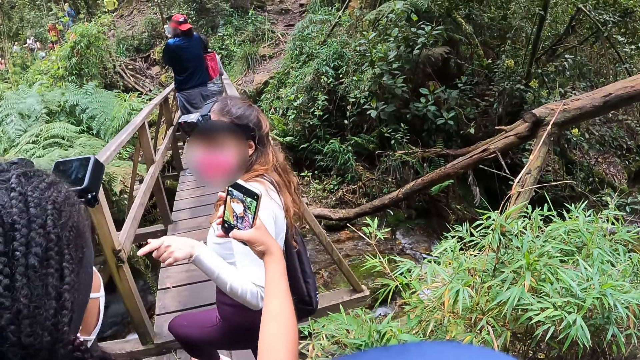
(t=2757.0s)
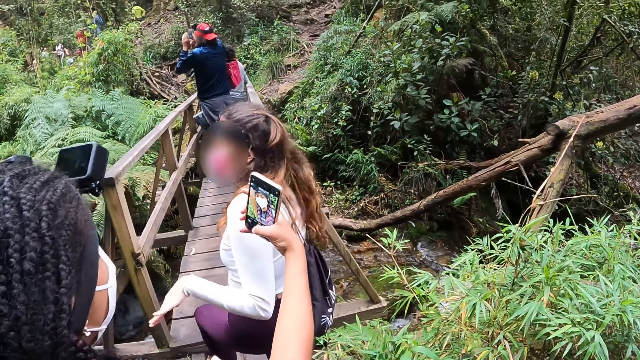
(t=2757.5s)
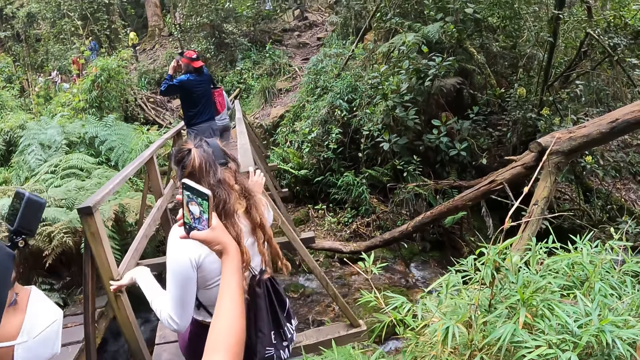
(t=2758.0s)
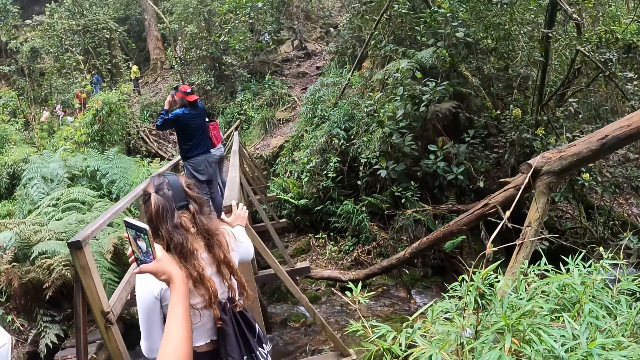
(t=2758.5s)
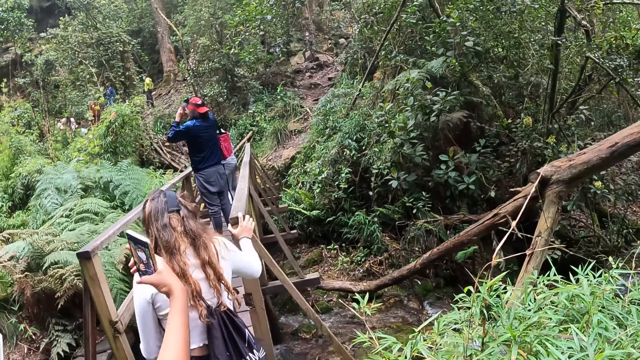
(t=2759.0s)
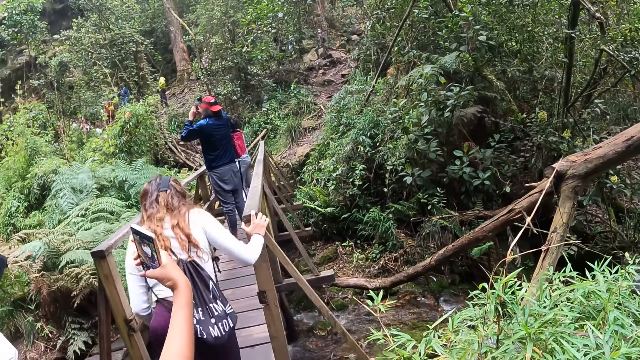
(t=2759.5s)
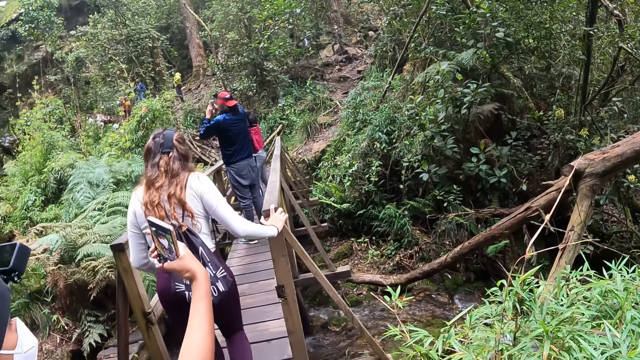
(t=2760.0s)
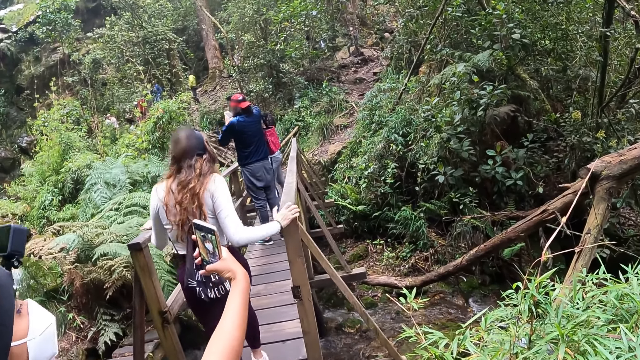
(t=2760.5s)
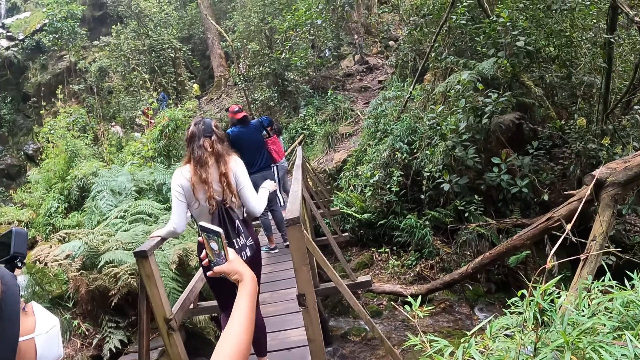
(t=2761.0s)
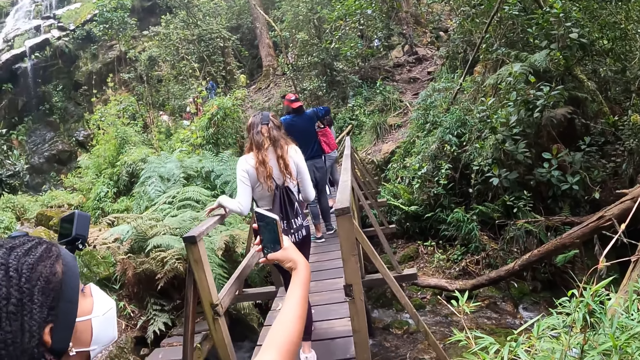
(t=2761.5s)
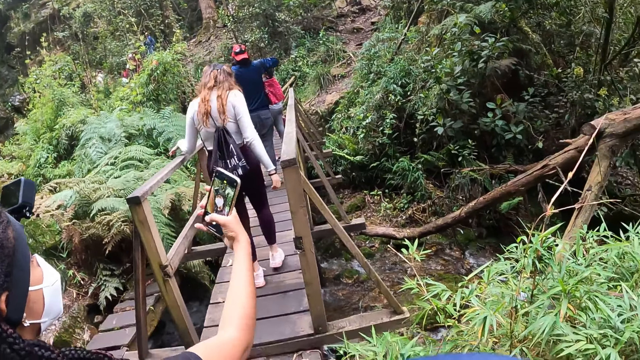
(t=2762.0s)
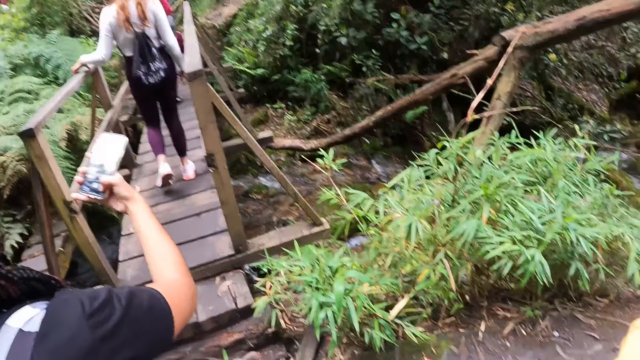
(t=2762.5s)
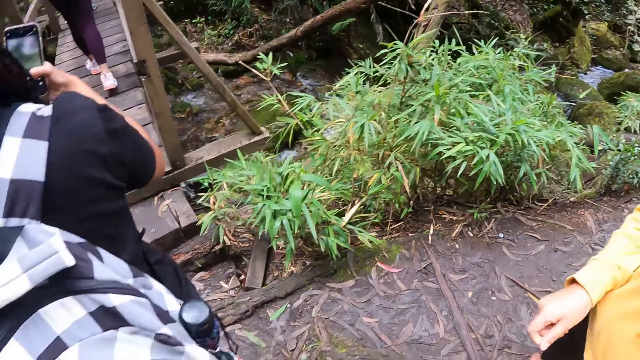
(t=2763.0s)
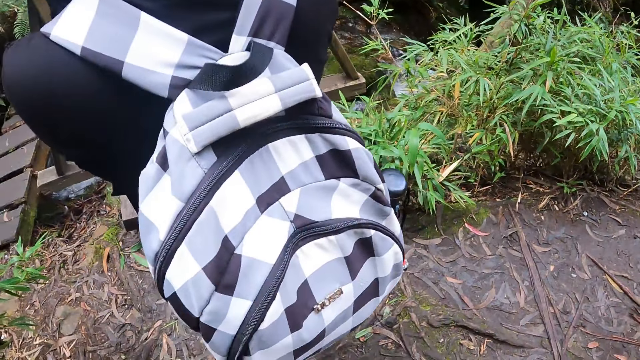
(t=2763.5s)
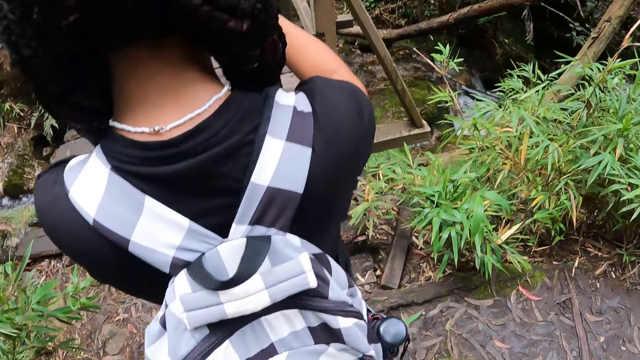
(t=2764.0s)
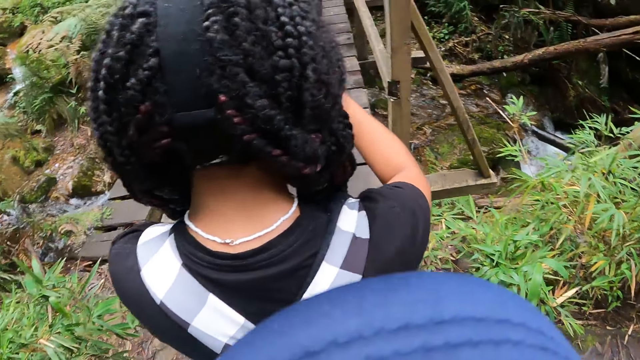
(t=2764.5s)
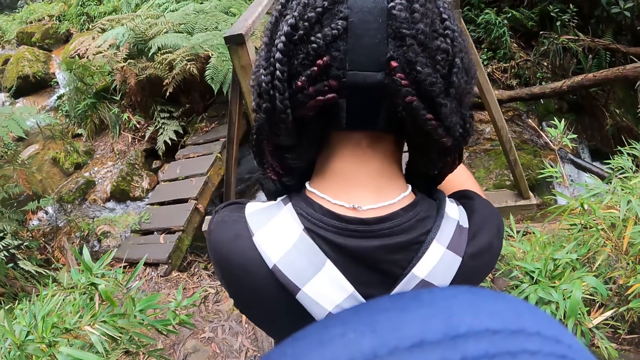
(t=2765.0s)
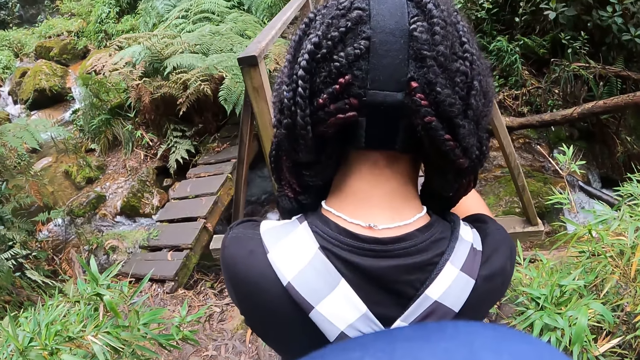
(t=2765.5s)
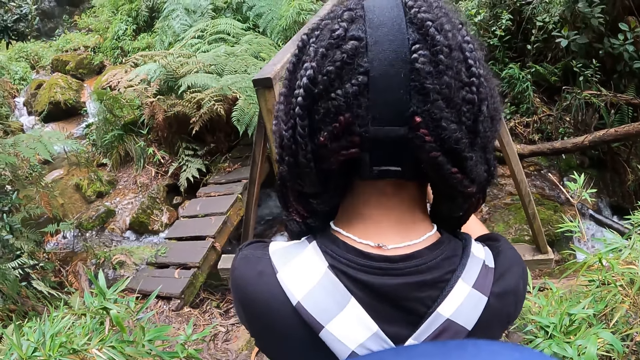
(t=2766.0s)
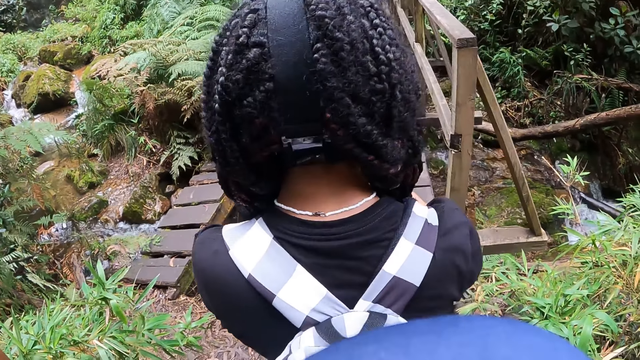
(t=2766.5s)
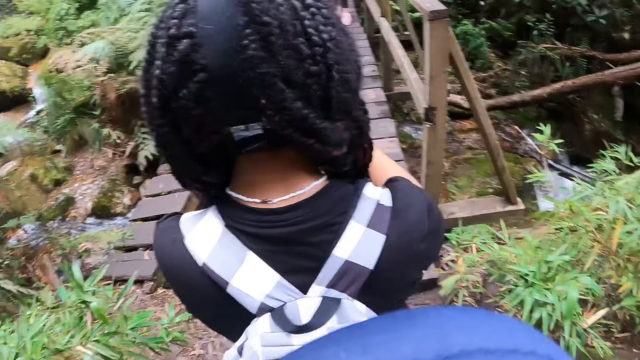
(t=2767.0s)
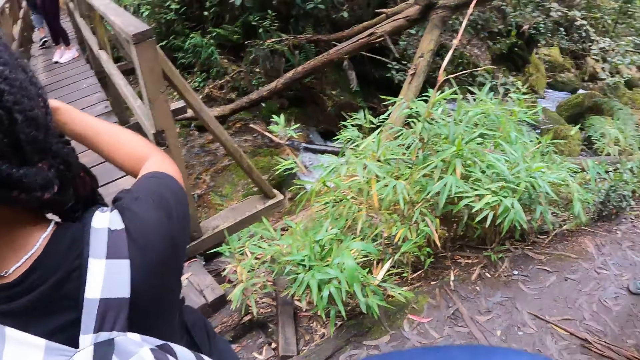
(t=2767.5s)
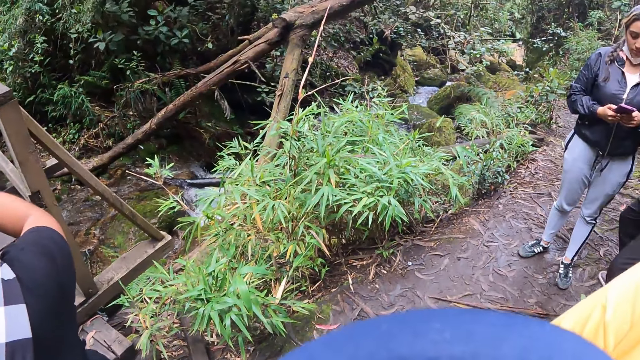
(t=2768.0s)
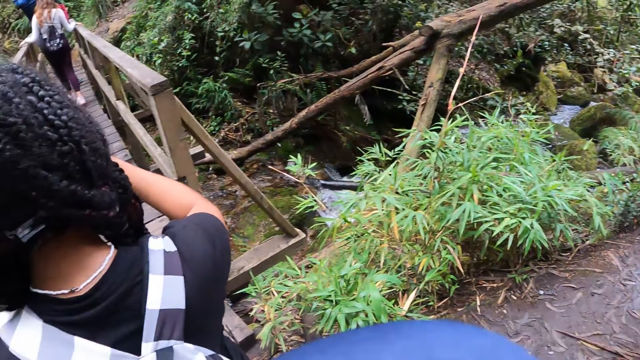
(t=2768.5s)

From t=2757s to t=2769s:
The woman climbs the wooden bridge.

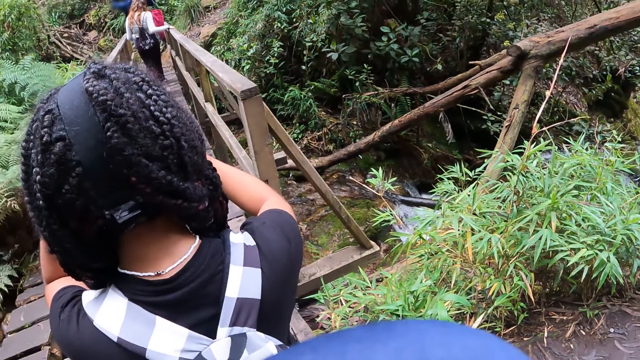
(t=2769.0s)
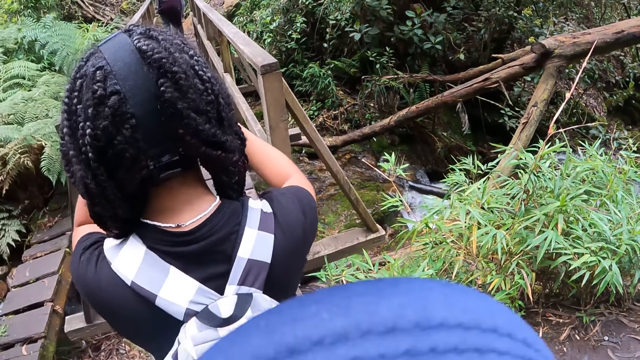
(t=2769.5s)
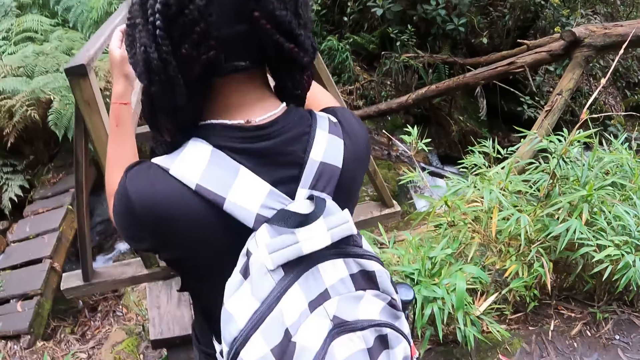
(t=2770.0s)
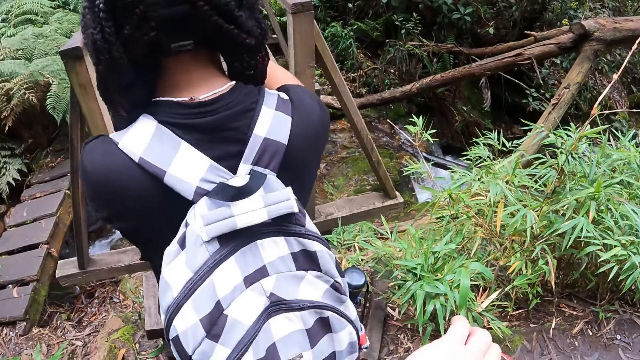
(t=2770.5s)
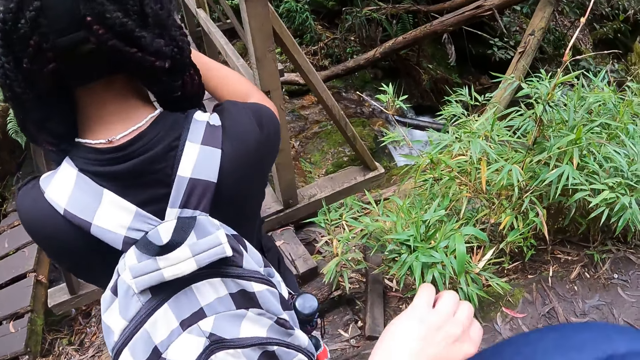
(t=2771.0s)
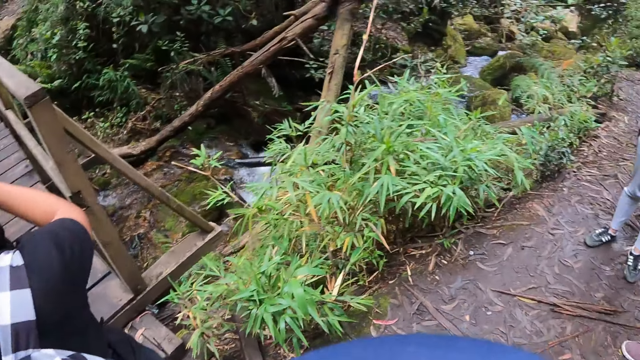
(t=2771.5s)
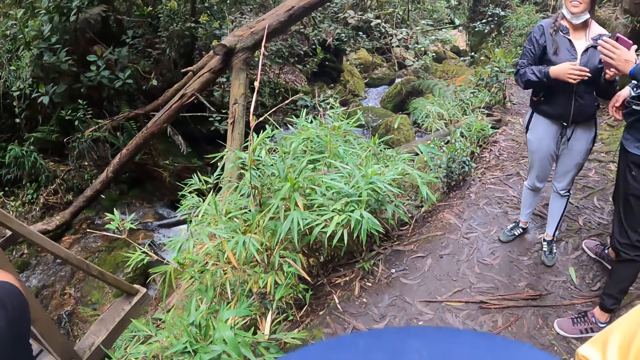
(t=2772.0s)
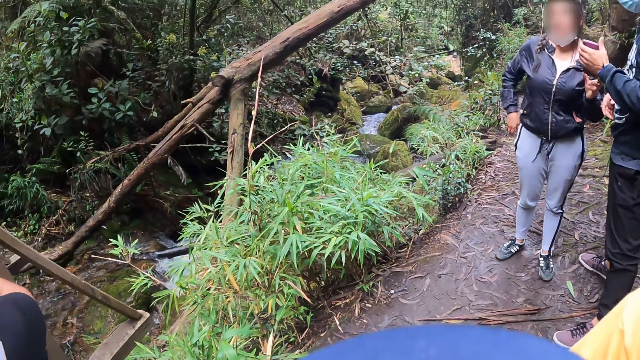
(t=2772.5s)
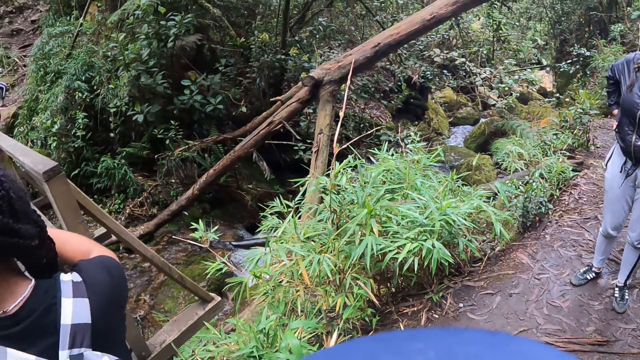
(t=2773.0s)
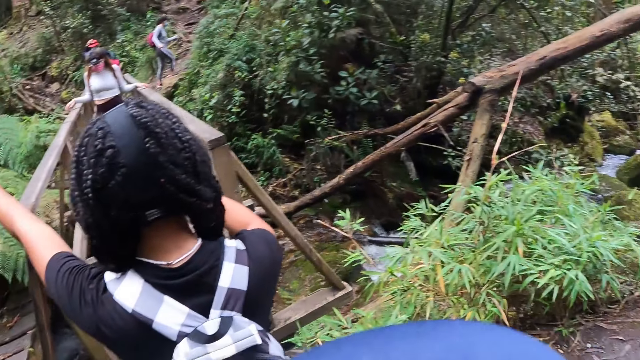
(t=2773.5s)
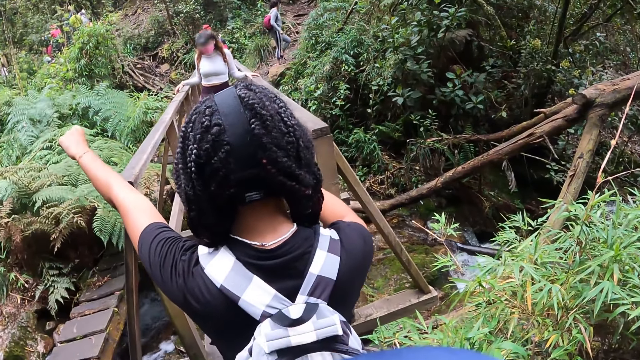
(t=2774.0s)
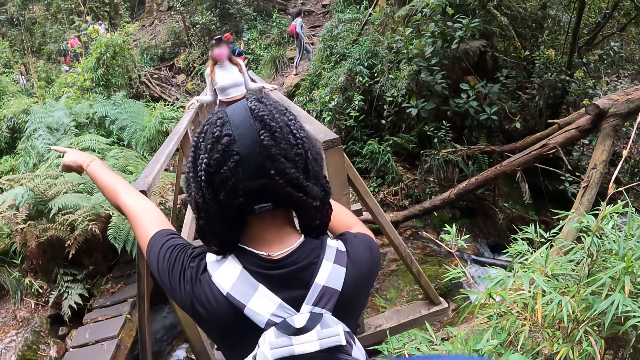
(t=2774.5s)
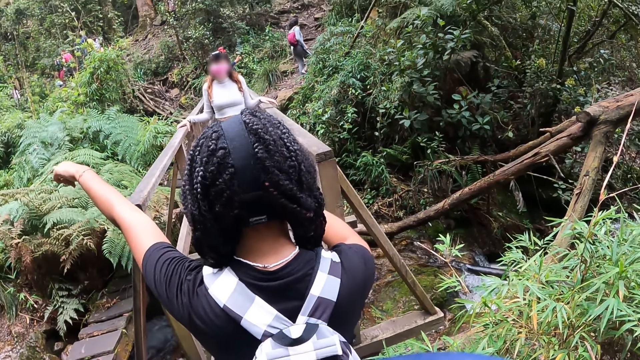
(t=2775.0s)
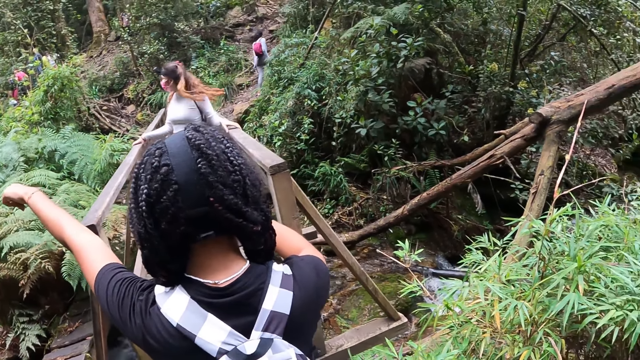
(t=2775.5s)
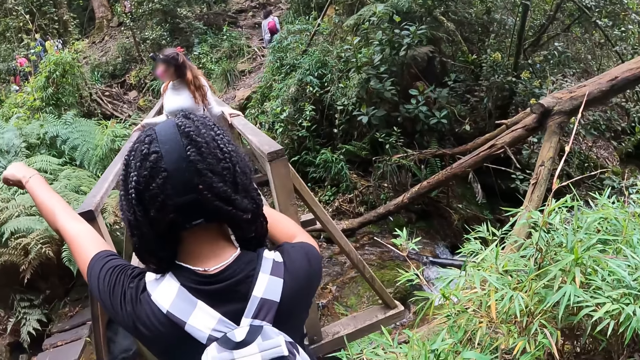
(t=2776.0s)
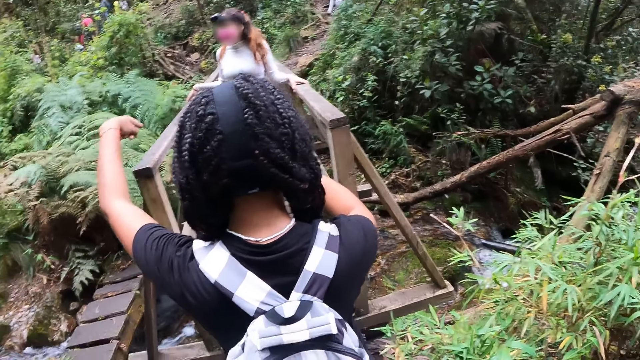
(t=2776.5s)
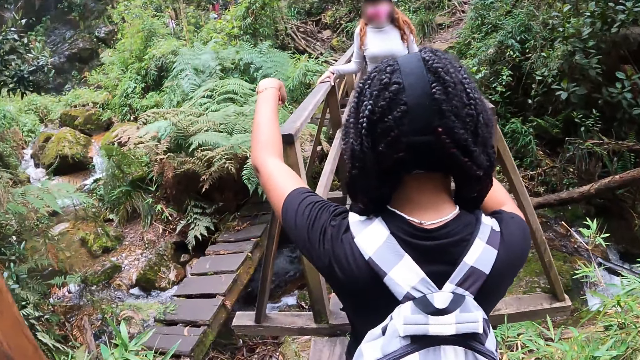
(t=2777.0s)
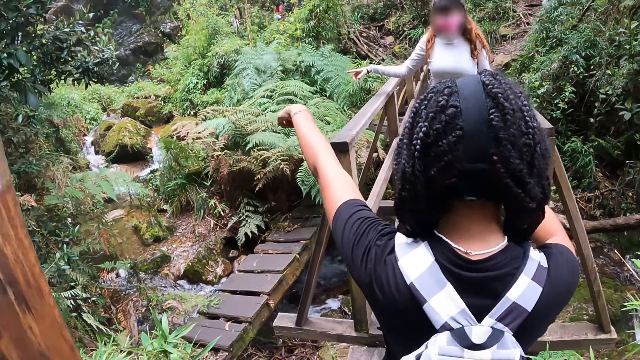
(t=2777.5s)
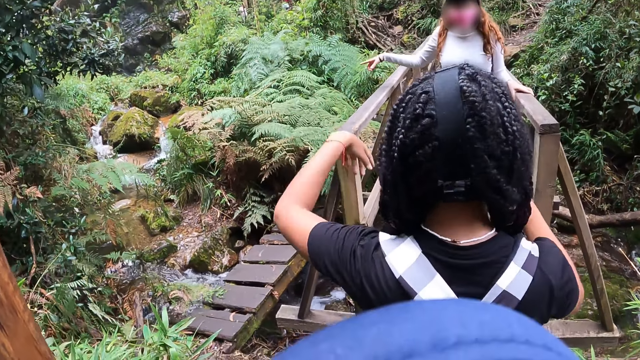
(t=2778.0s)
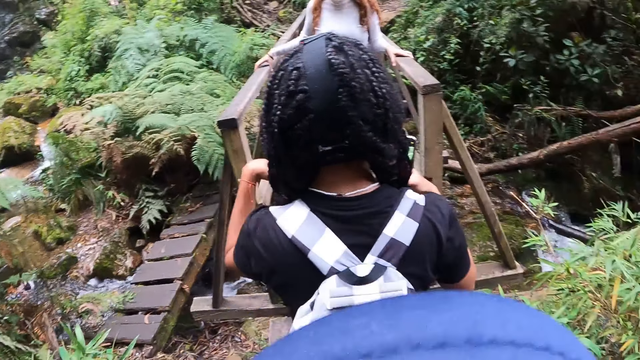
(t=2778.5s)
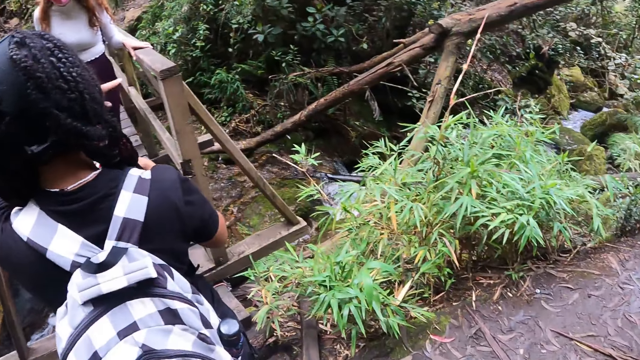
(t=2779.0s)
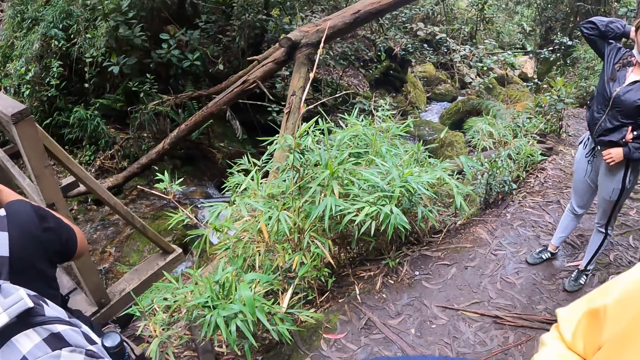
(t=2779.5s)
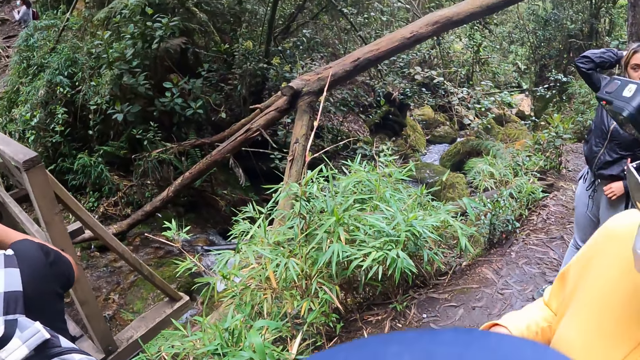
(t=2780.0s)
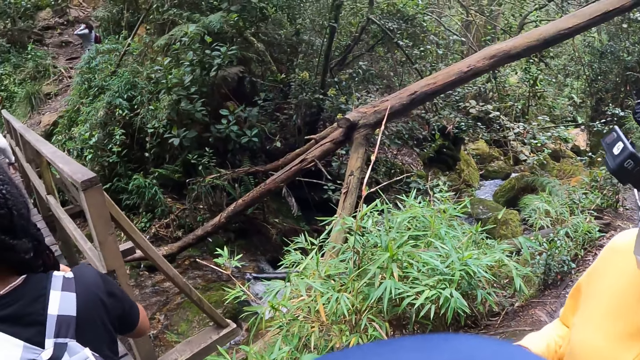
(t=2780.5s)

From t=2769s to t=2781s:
The woman interacts with another woman.
